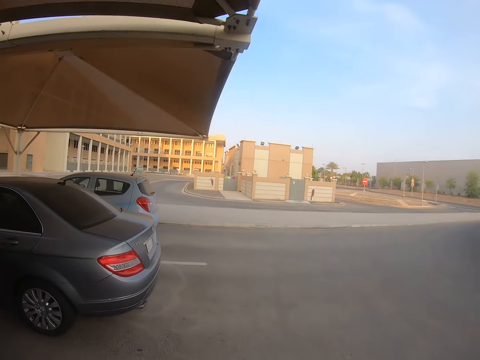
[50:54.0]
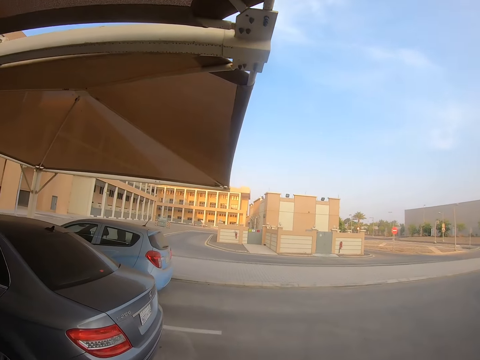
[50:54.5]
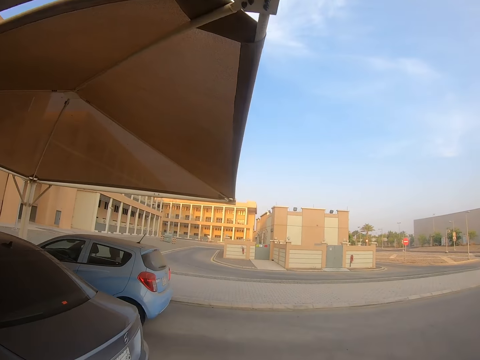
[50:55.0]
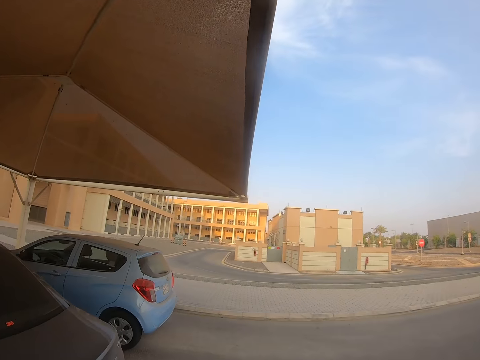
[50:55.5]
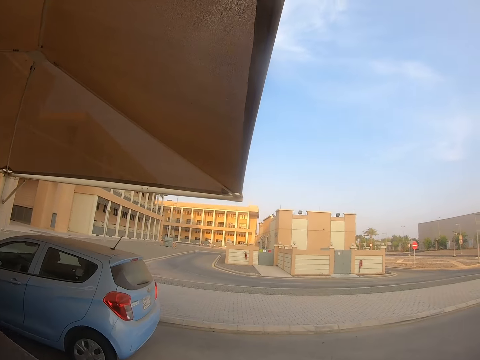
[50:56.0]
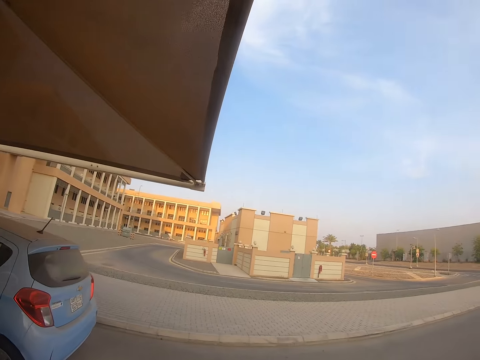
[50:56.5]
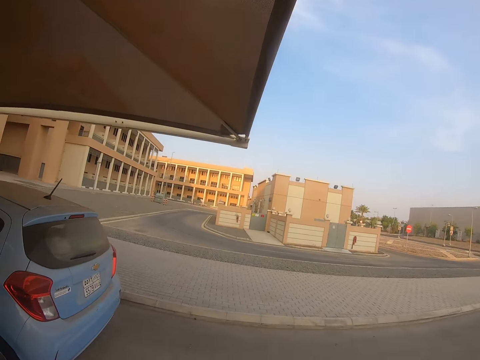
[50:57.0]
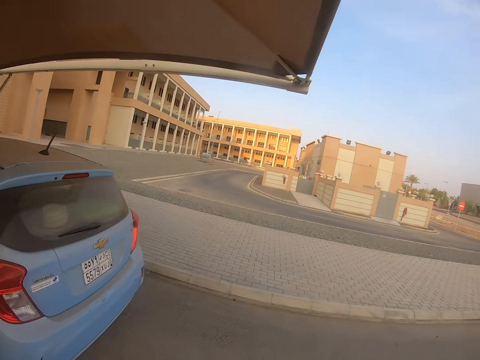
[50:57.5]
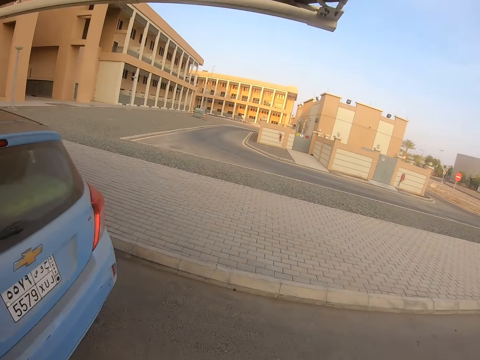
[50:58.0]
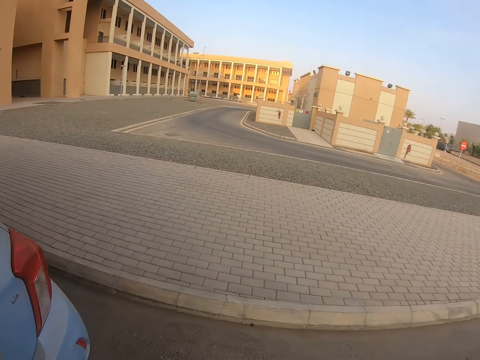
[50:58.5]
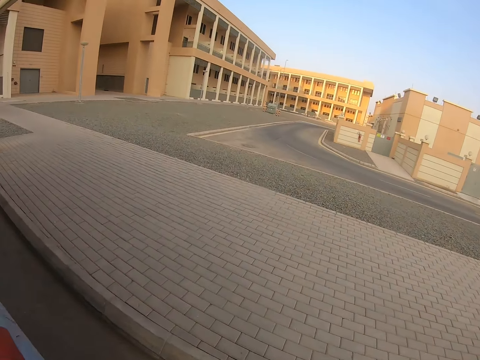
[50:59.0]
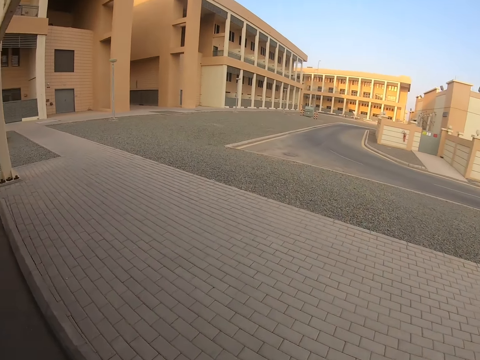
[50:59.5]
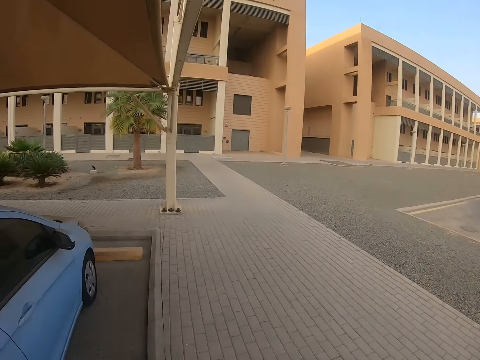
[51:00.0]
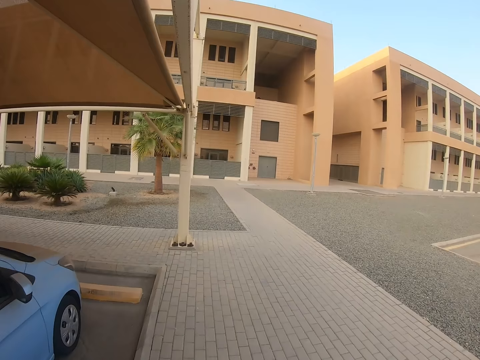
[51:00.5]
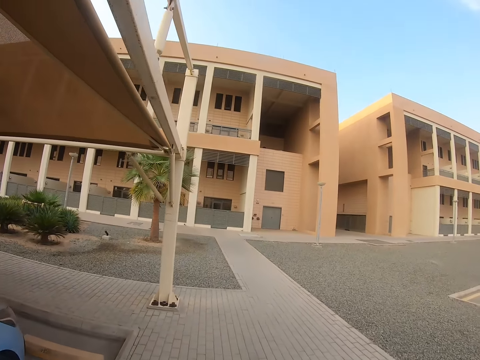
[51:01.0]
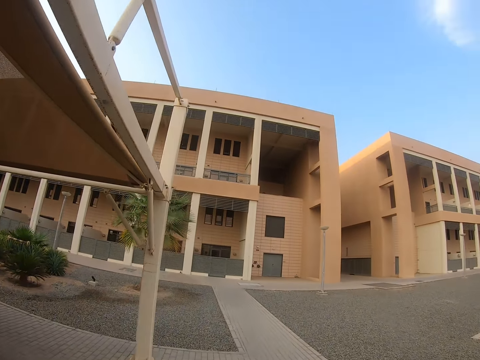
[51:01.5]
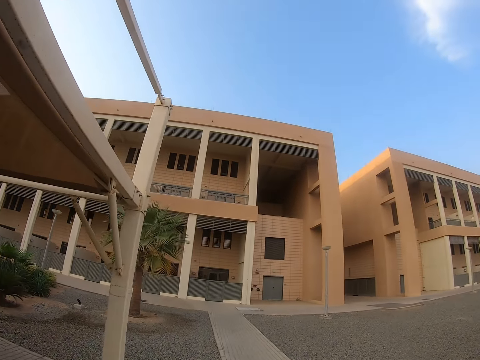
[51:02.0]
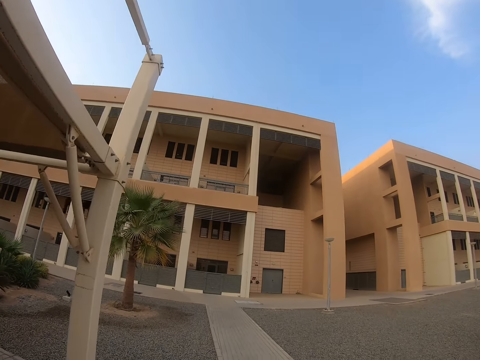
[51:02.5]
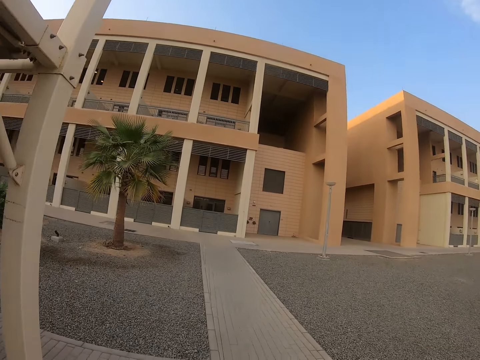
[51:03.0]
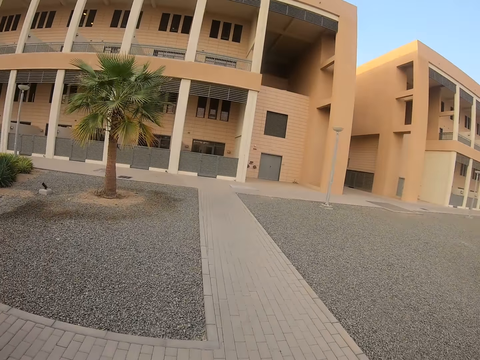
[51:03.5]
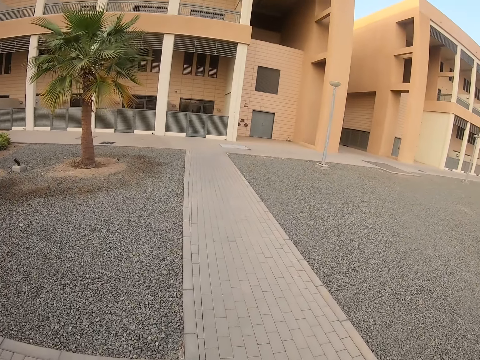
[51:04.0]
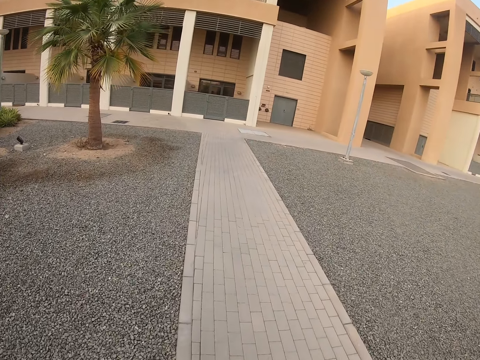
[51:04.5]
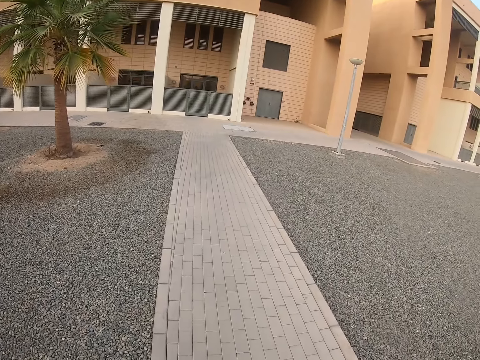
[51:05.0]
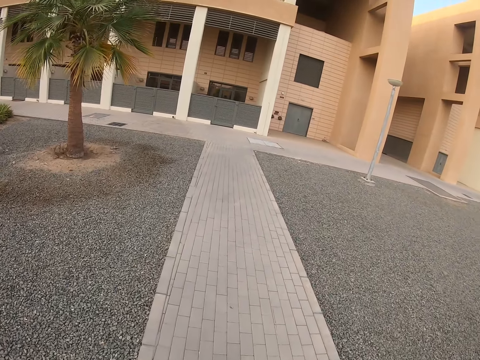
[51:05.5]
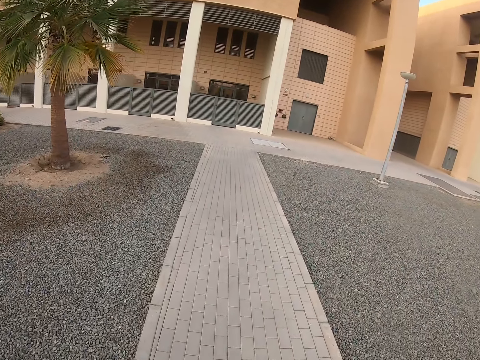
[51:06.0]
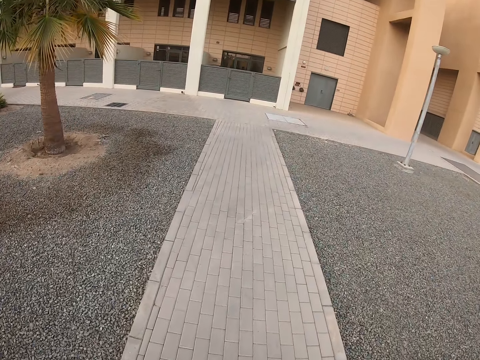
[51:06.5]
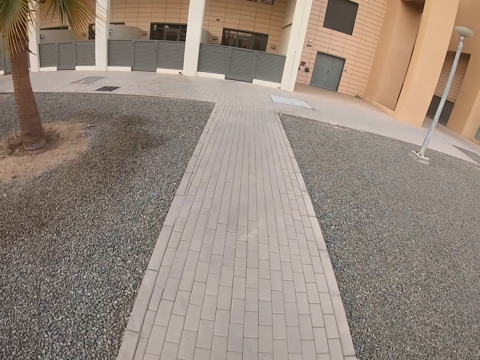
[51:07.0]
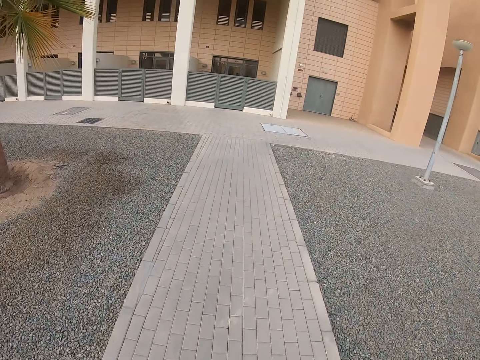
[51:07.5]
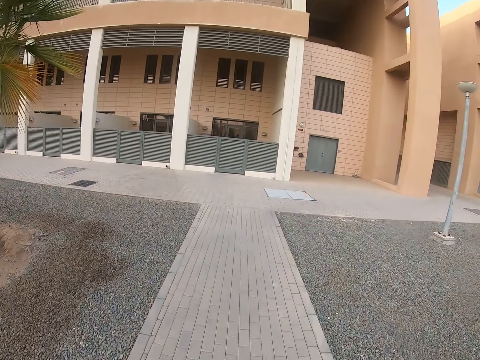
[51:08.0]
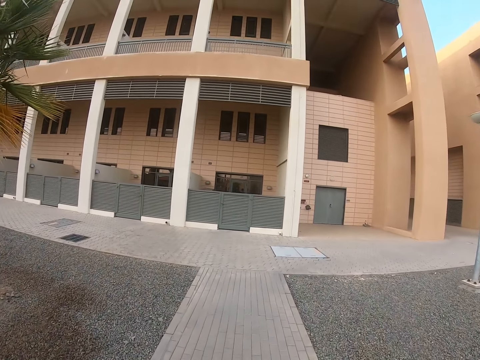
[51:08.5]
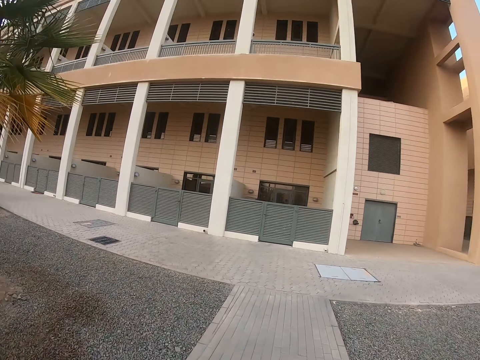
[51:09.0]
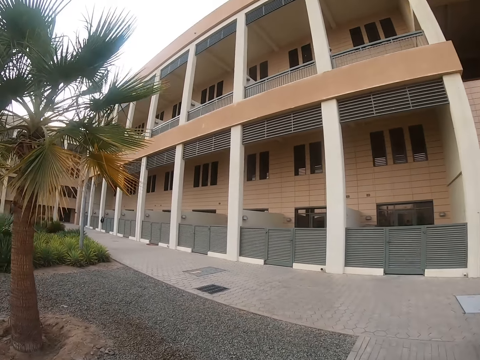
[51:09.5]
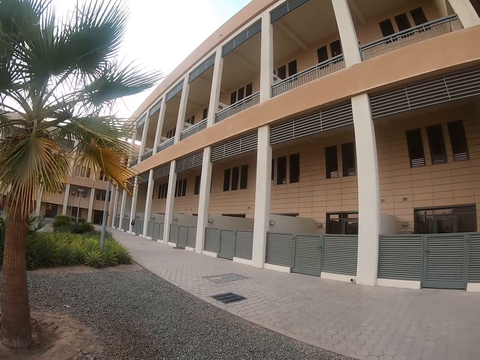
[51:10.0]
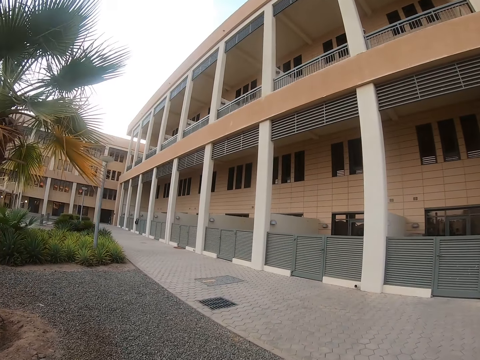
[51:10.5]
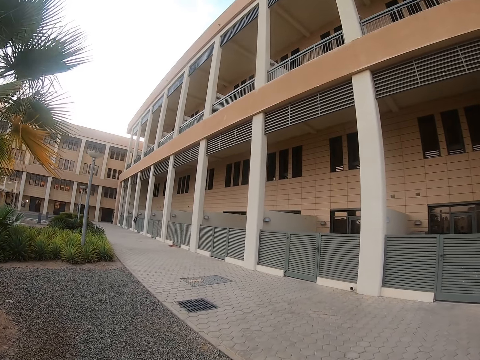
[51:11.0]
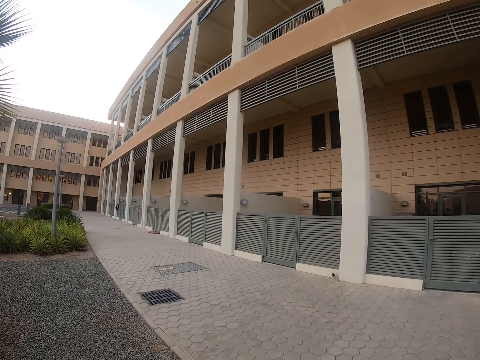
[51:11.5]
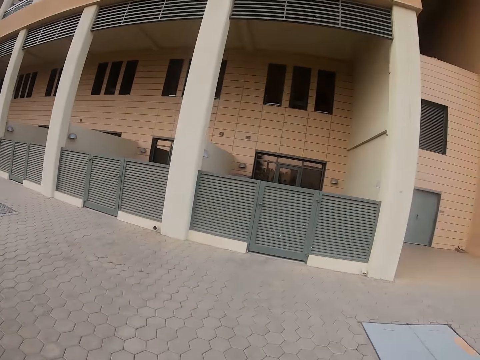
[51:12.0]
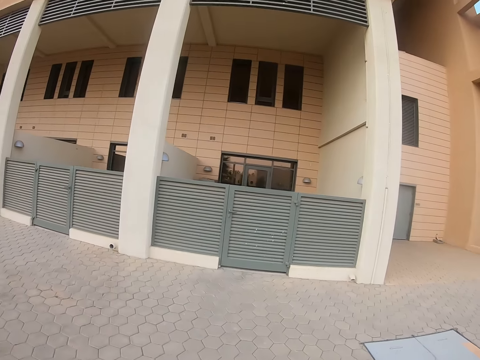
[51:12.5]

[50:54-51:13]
The camera wearer walks around. They walk on the sidewalk. They look at the building. They look sideways. They walk towards the gate.
